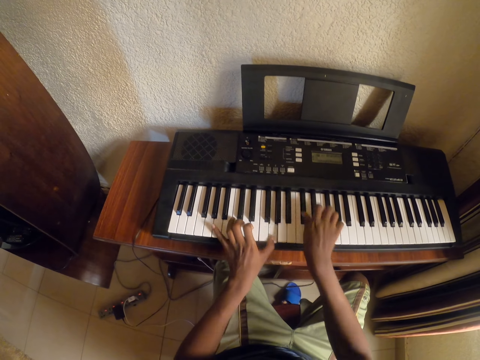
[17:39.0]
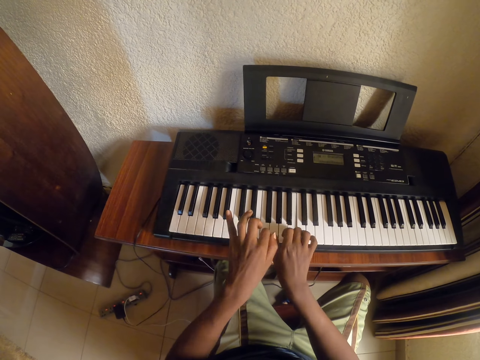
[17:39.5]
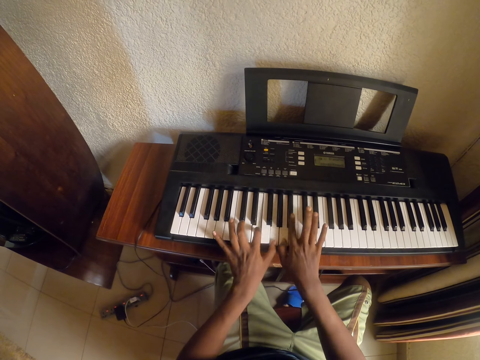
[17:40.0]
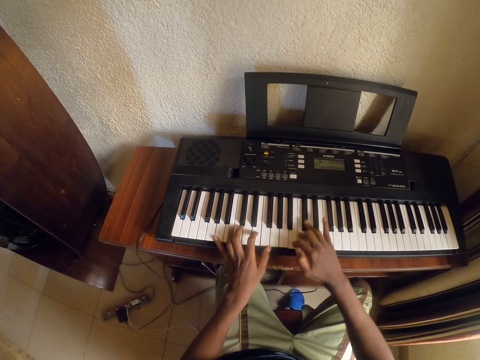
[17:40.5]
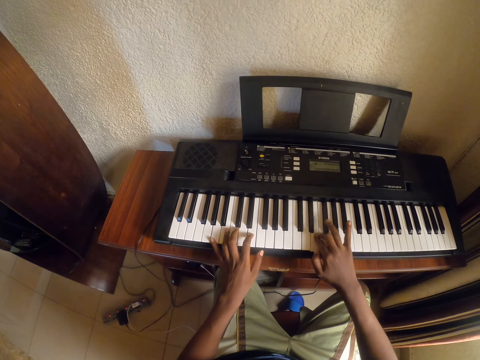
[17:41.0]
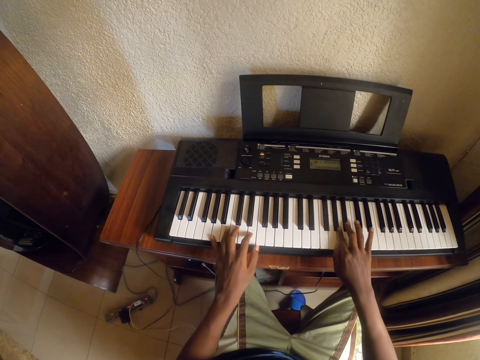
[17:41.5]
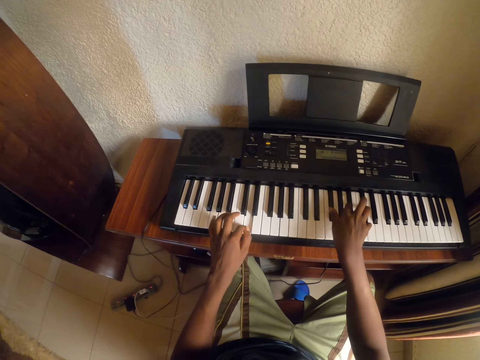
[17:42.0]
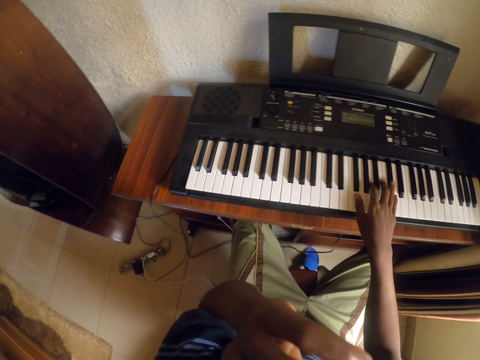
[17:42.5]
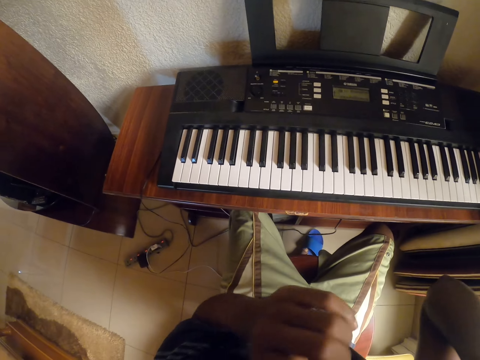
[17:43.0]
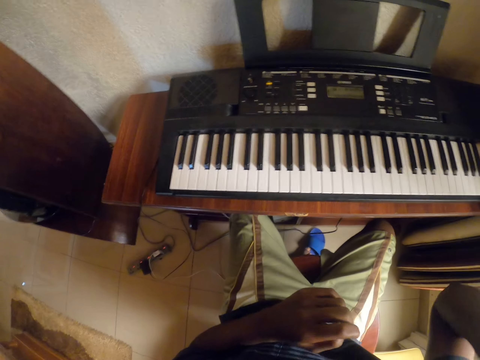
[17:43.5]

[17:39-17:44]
The camera wearer plays the piano.

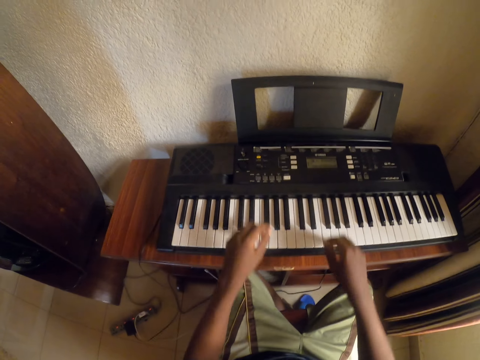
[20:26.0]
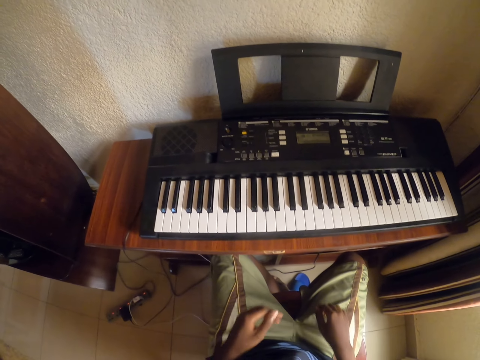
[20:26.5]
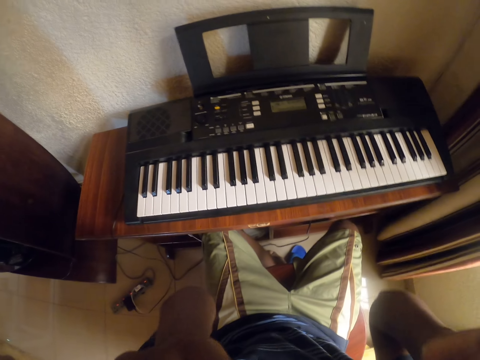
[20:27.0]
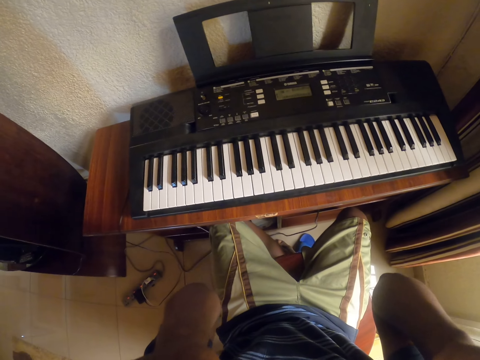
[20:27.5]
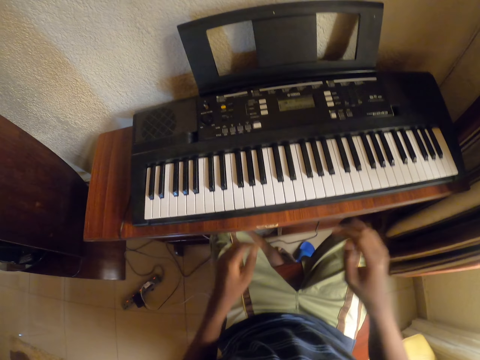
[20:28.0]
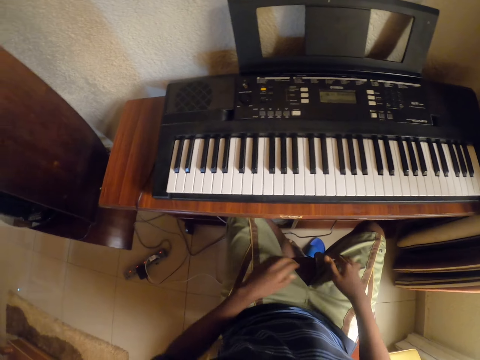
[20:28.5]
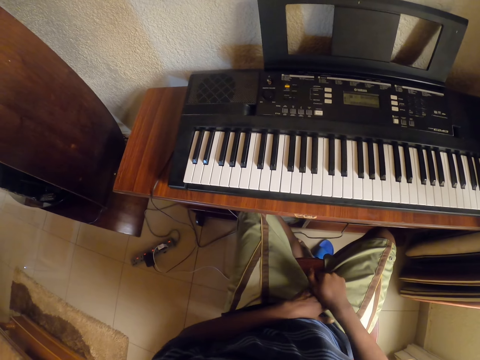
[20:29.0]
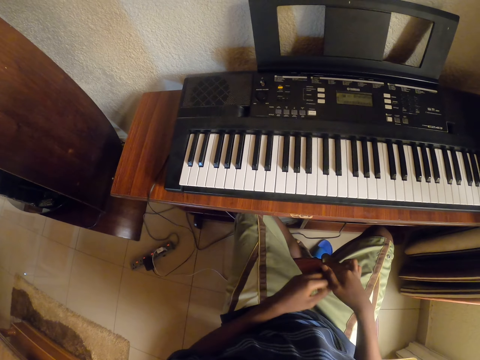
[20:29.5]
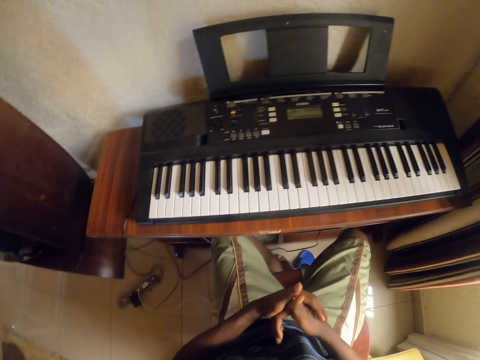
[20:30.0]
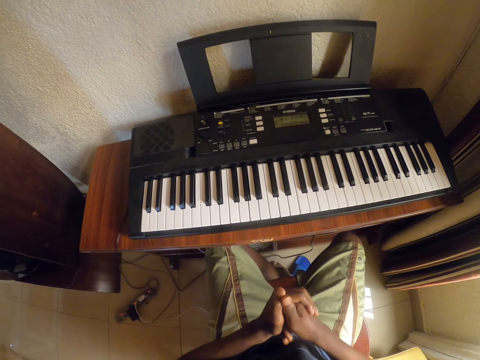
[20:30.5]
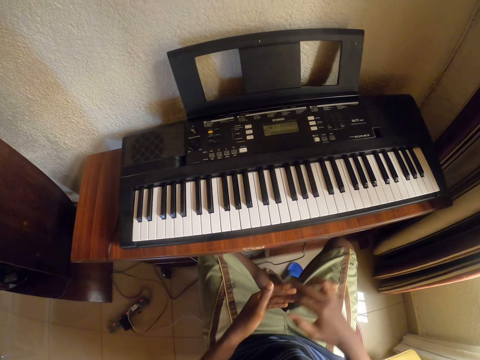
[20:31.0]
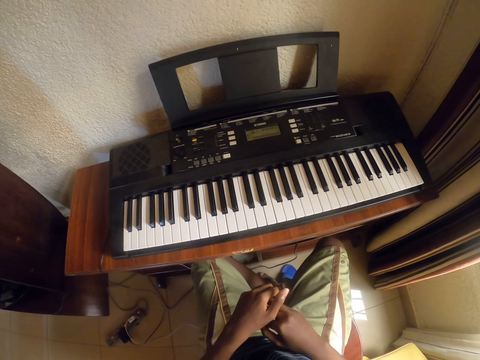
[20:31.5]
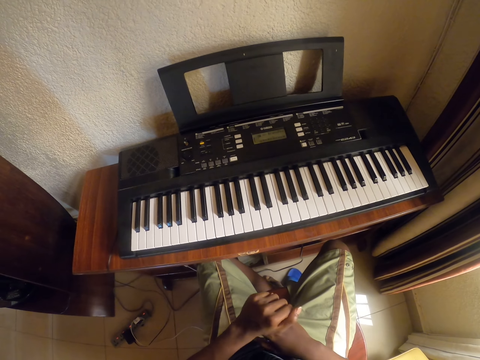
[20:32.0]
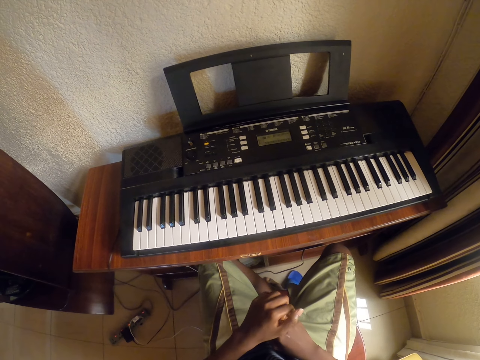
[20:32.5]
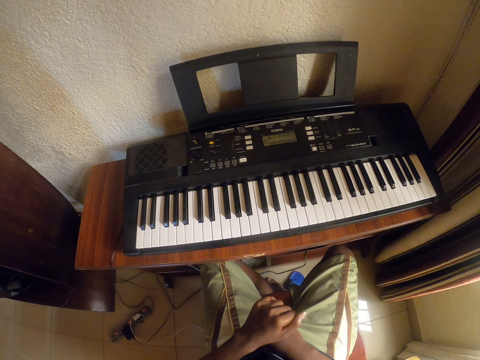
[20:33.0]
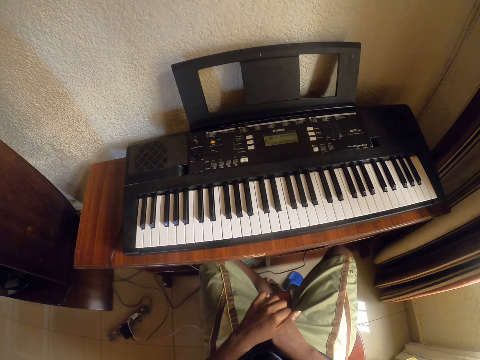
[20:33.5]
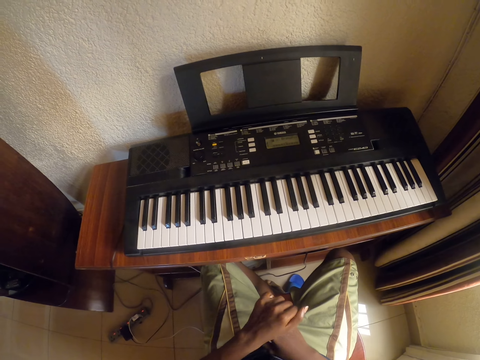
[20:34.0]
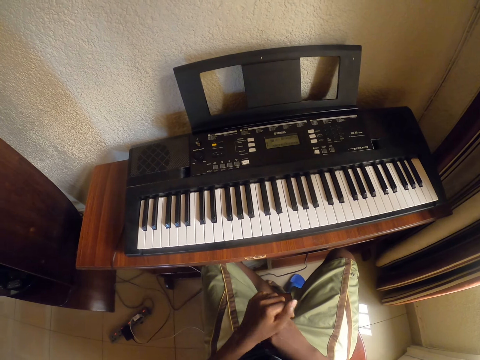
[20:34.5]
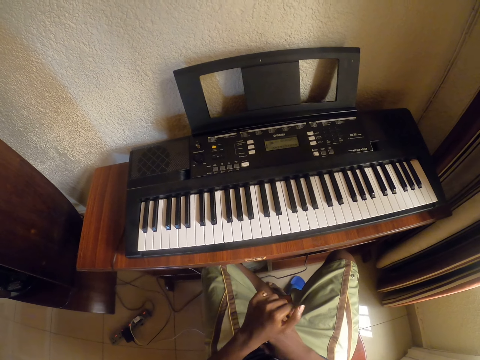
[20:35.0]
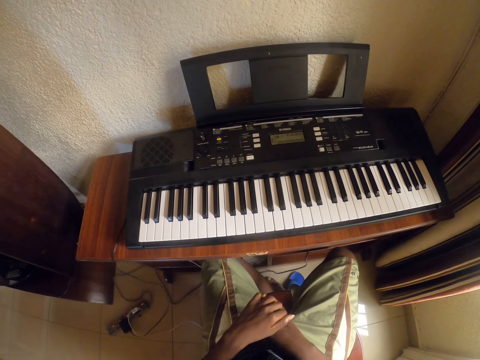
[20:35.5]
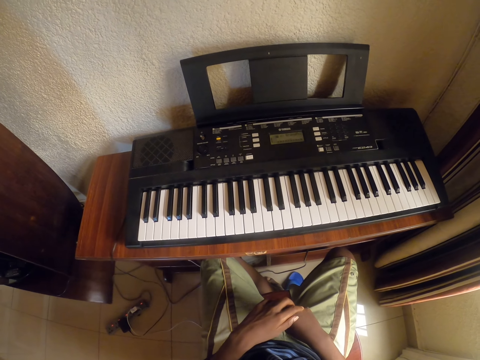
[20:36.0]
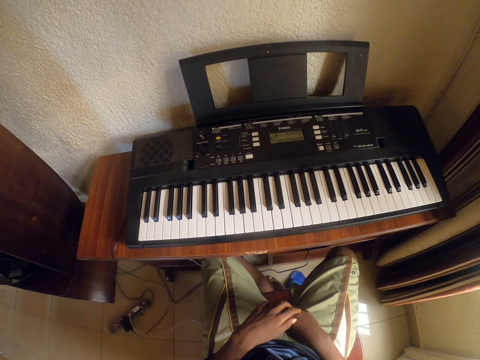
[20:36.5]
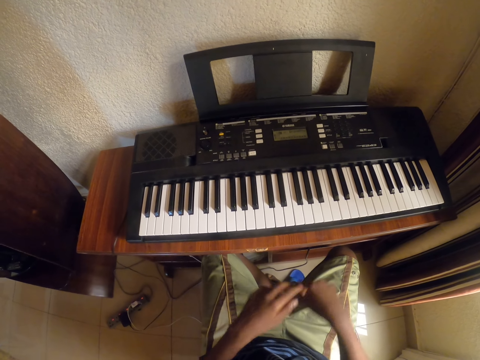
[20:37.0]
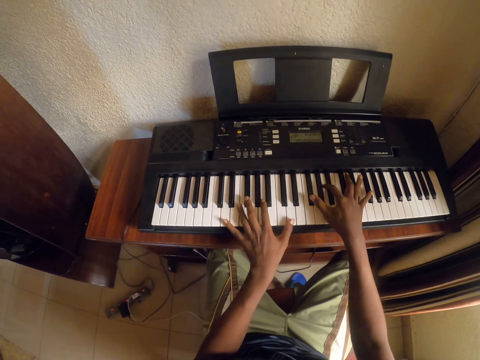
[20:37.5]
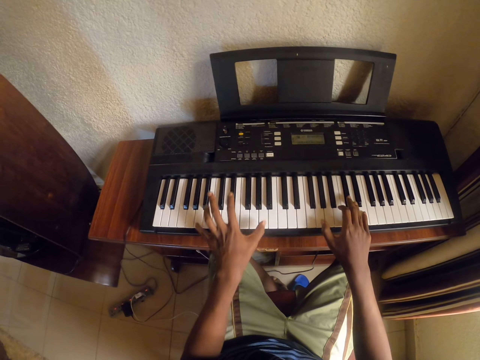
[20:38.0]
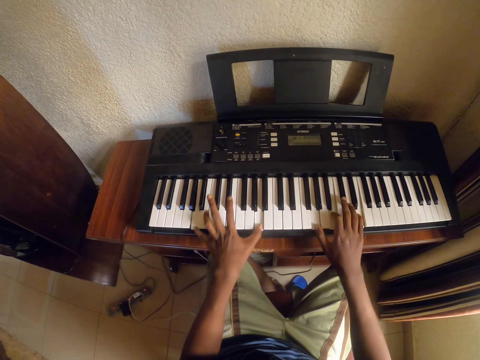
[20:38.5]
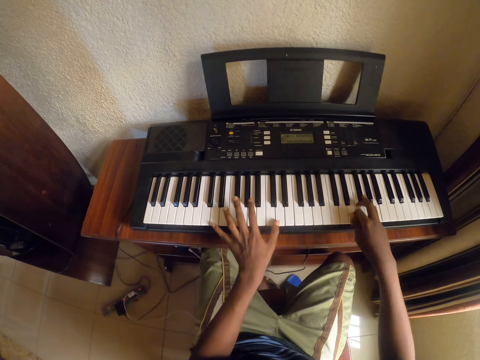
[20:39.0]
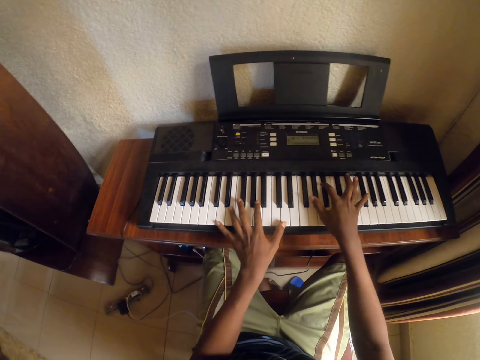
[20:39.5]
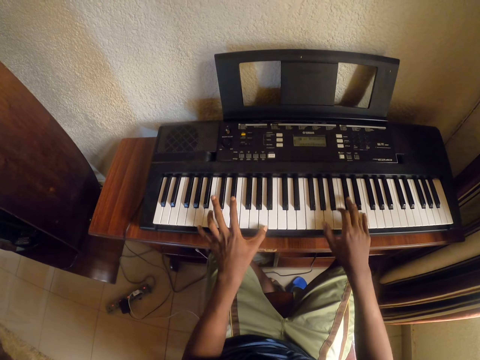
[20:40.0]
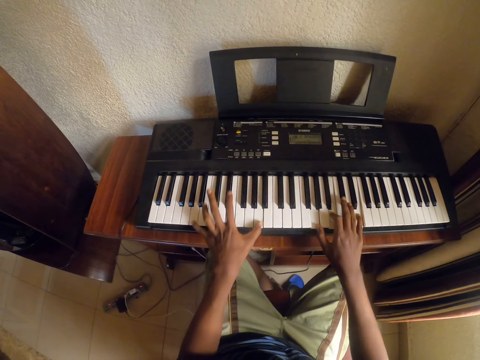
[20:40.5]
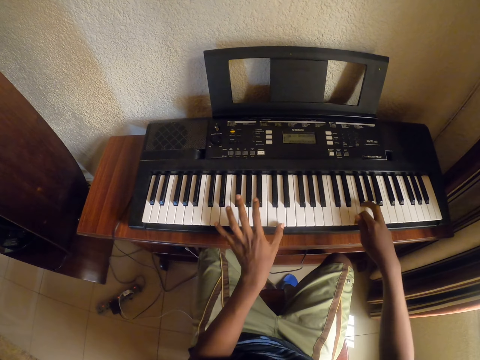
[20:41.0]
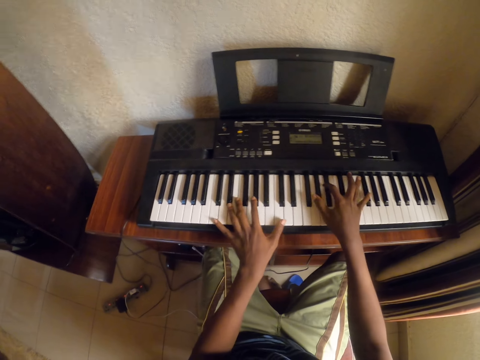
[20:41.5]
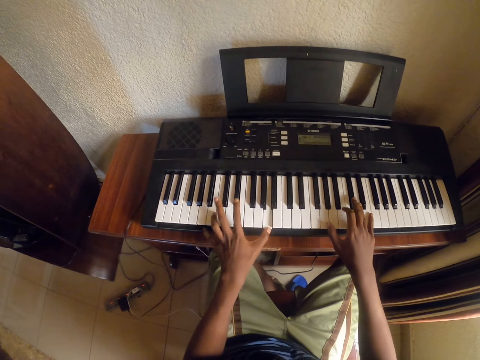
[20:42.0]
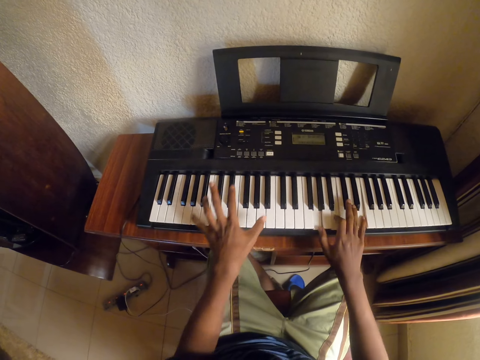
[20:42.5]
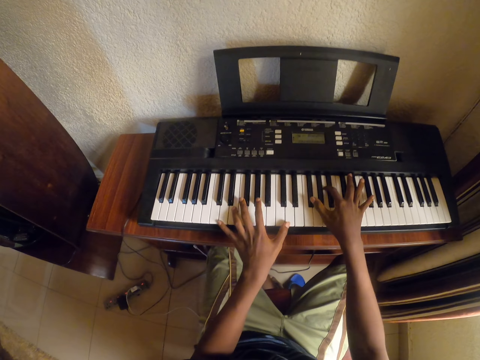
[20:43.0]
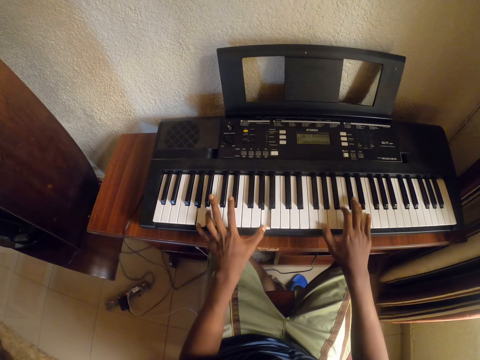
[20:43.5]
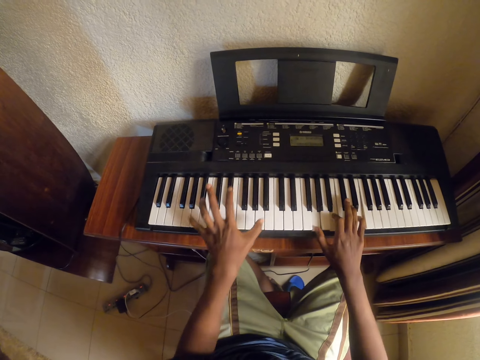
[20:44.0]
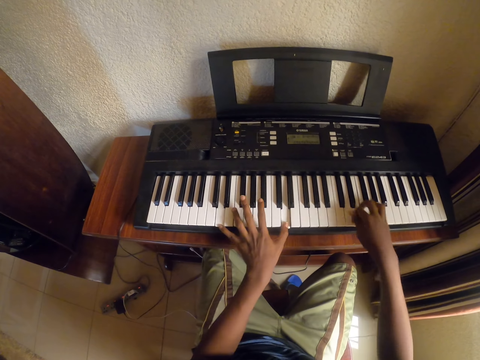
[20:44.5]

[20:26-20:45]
The camera wearer touches the camera. He stretches his fingers. He plays the piano.
